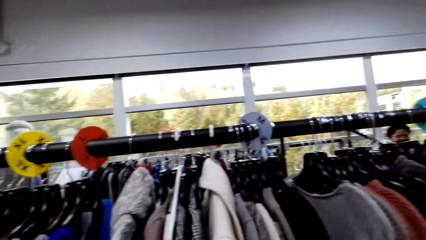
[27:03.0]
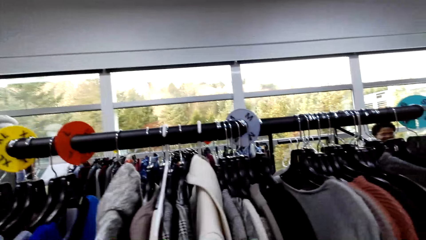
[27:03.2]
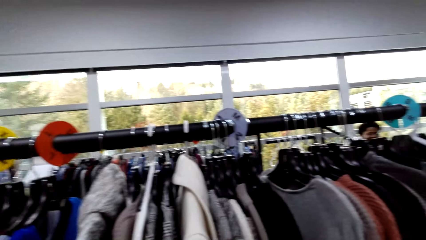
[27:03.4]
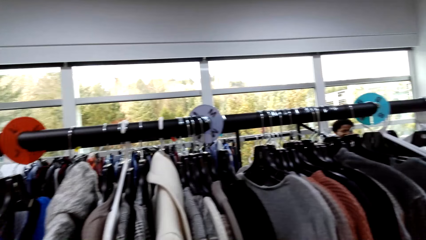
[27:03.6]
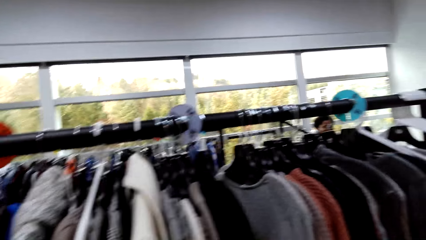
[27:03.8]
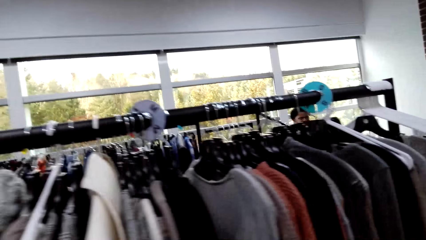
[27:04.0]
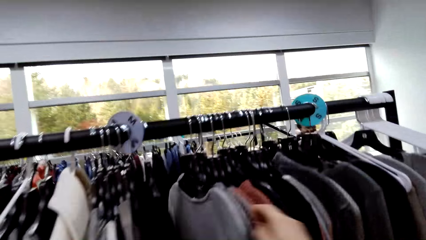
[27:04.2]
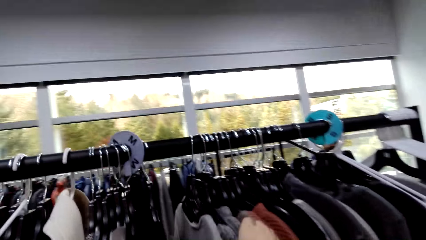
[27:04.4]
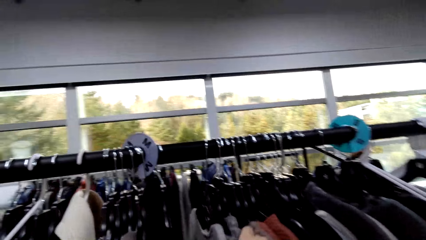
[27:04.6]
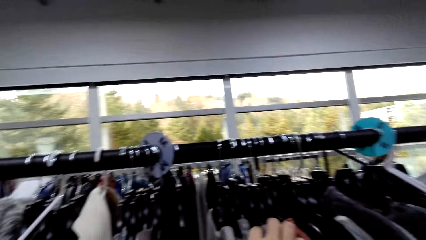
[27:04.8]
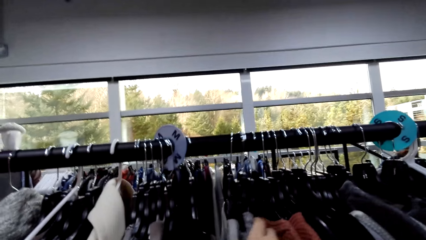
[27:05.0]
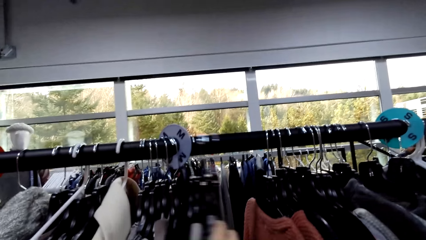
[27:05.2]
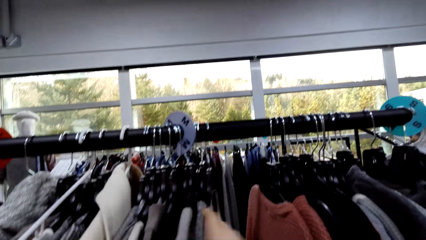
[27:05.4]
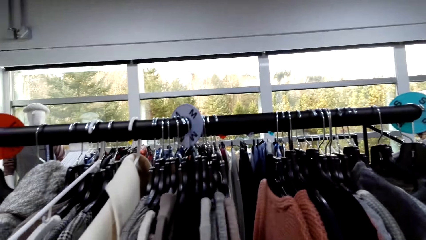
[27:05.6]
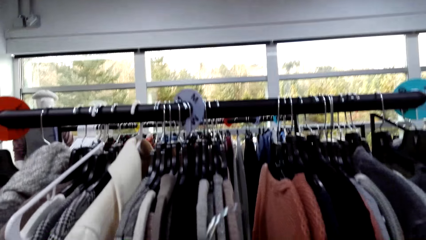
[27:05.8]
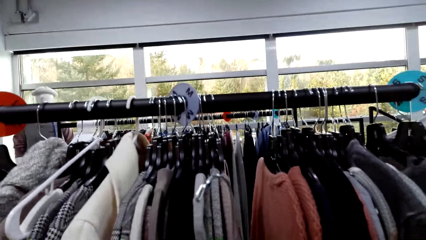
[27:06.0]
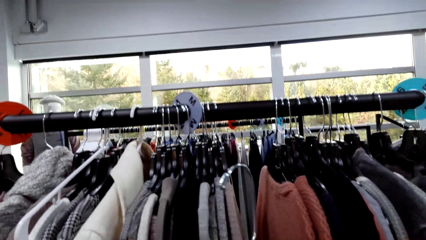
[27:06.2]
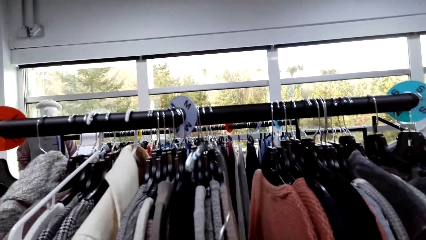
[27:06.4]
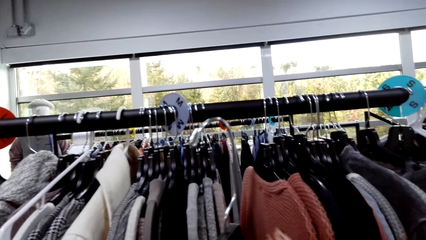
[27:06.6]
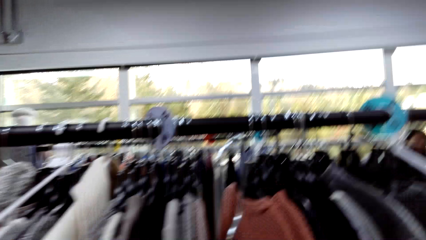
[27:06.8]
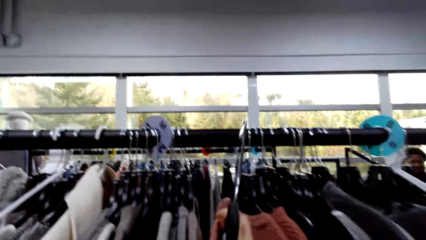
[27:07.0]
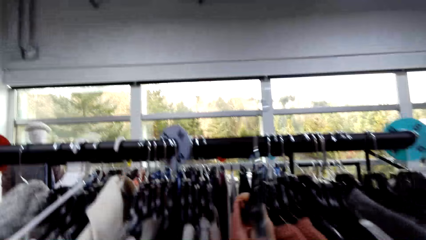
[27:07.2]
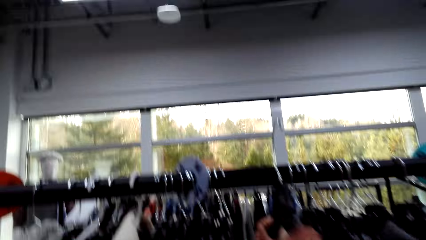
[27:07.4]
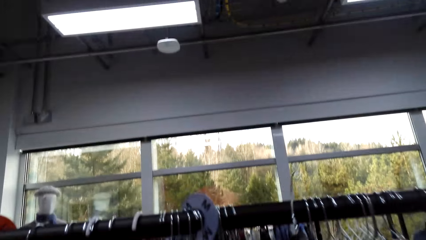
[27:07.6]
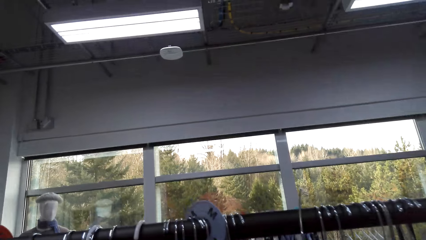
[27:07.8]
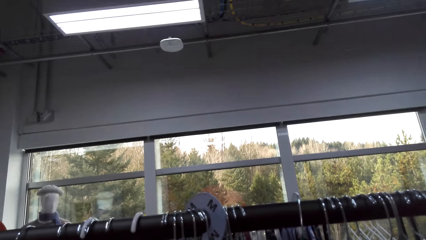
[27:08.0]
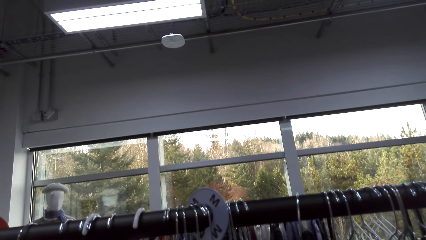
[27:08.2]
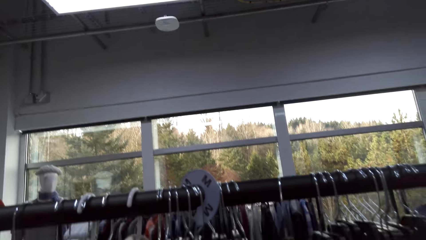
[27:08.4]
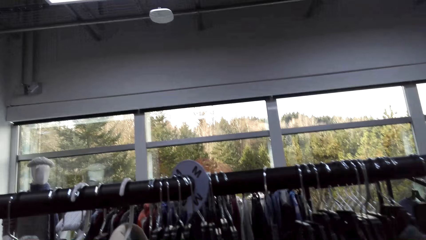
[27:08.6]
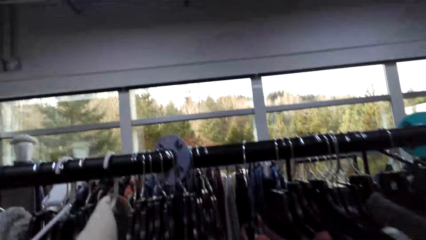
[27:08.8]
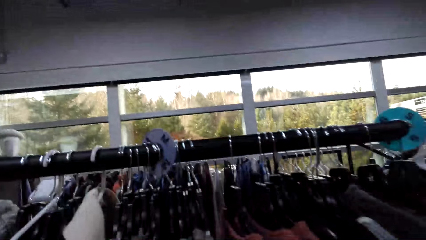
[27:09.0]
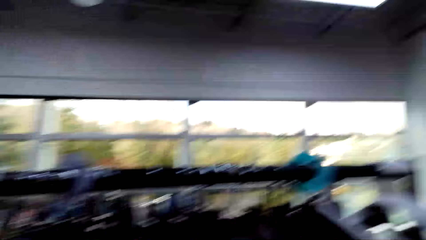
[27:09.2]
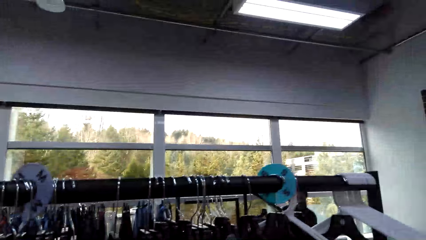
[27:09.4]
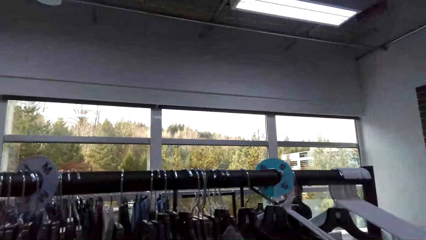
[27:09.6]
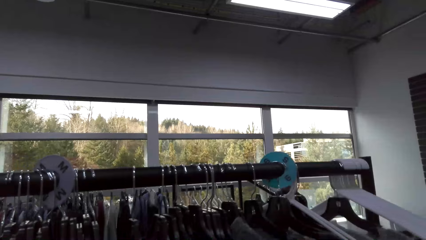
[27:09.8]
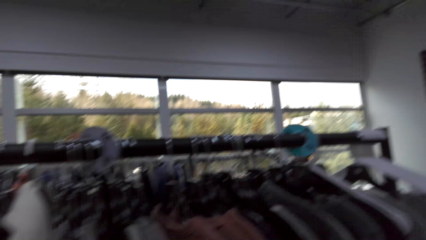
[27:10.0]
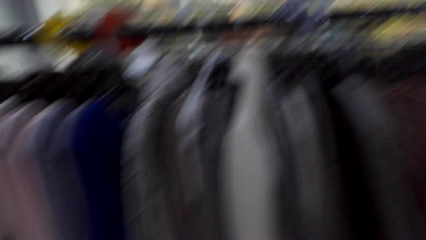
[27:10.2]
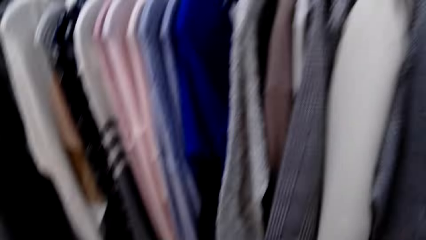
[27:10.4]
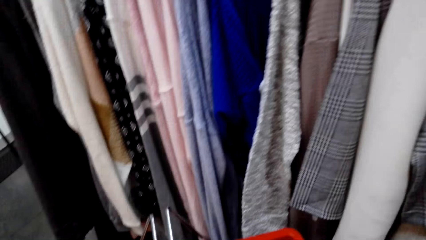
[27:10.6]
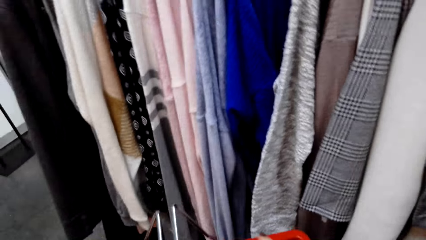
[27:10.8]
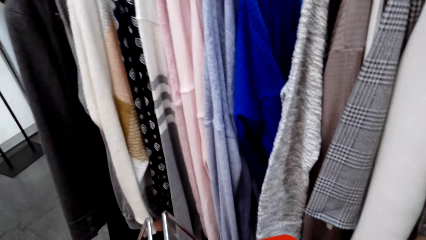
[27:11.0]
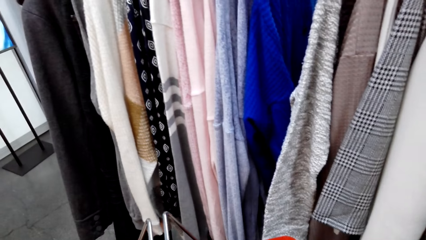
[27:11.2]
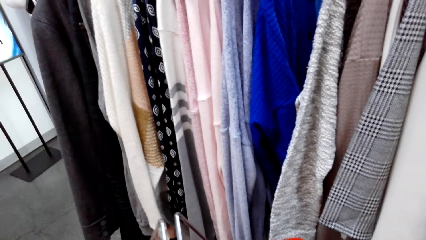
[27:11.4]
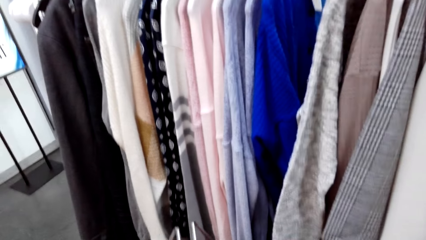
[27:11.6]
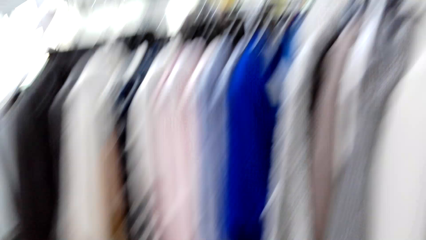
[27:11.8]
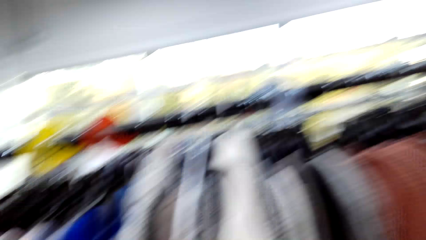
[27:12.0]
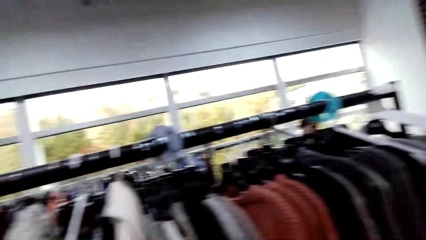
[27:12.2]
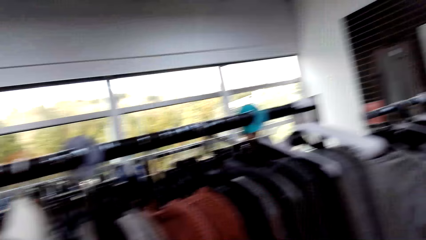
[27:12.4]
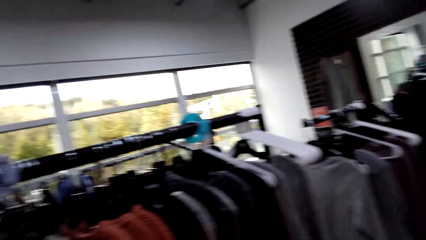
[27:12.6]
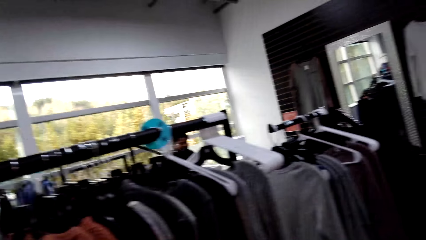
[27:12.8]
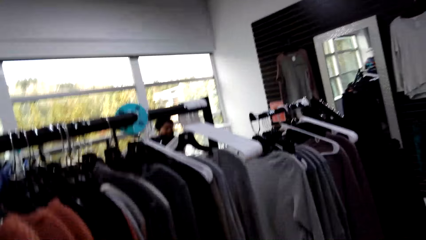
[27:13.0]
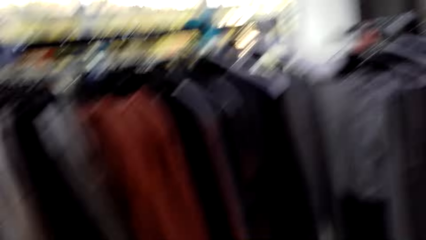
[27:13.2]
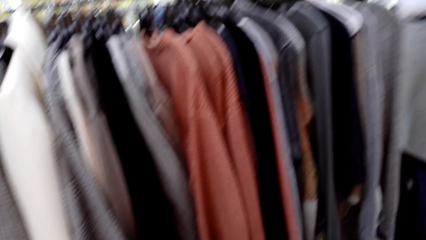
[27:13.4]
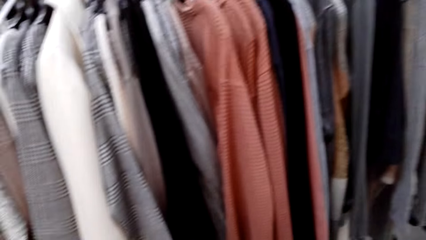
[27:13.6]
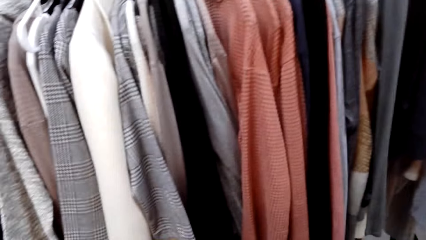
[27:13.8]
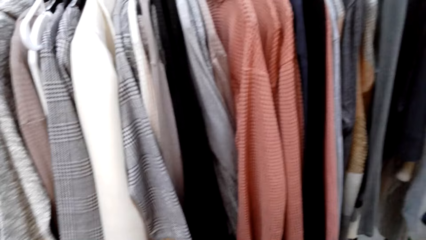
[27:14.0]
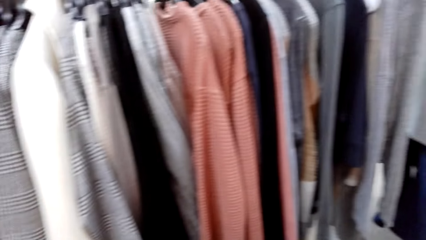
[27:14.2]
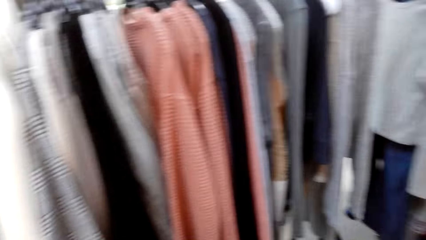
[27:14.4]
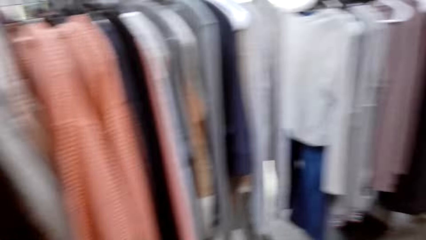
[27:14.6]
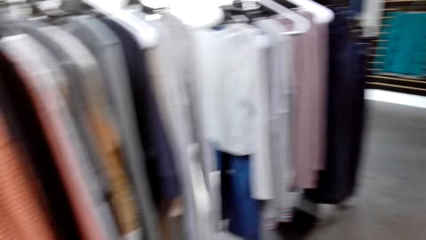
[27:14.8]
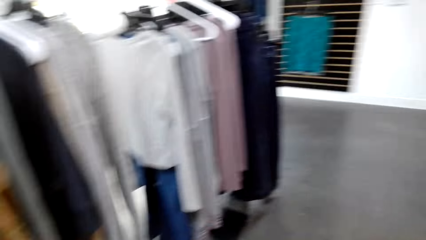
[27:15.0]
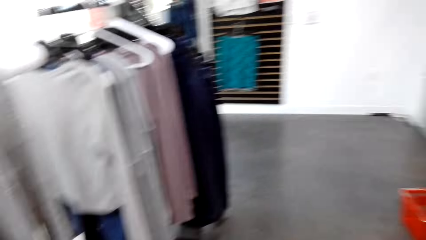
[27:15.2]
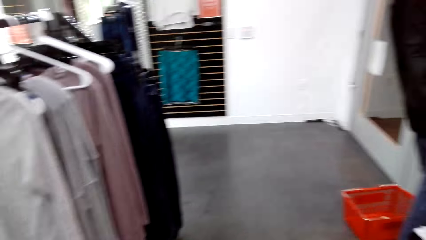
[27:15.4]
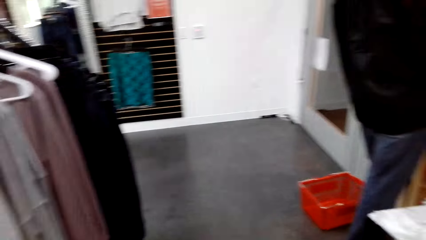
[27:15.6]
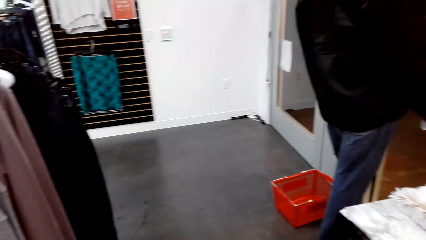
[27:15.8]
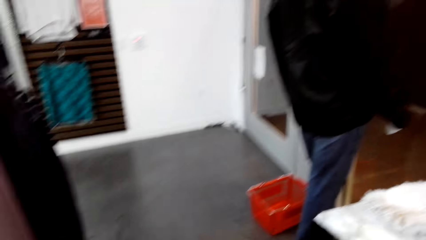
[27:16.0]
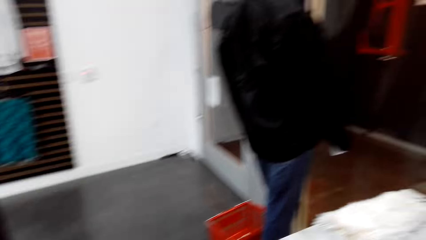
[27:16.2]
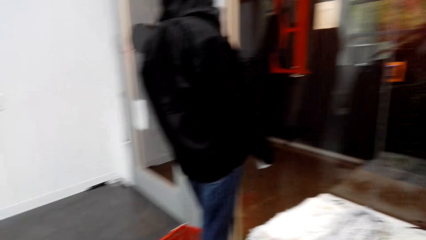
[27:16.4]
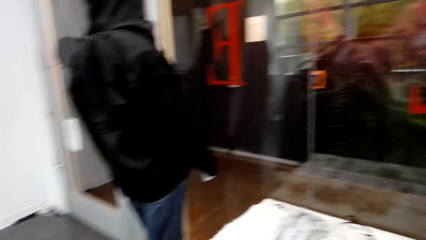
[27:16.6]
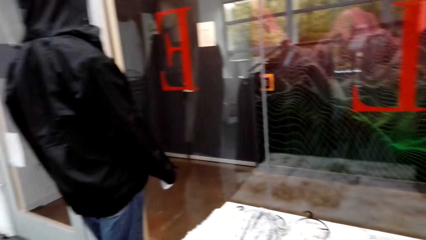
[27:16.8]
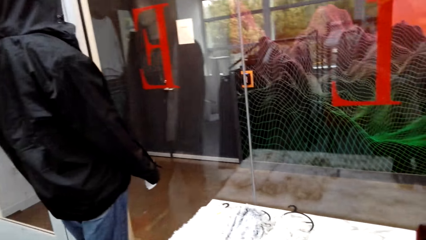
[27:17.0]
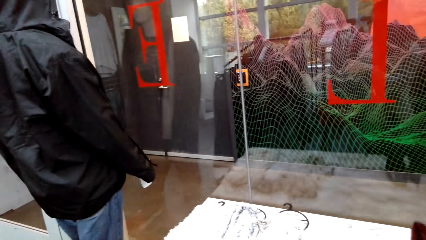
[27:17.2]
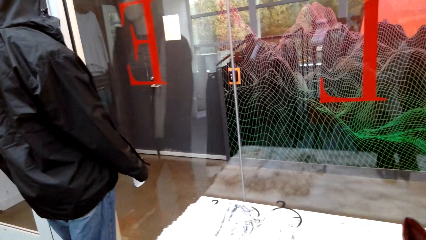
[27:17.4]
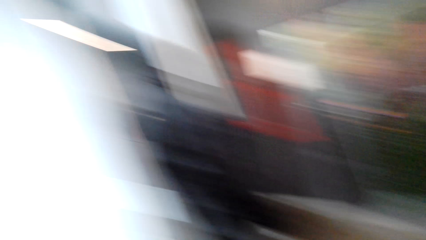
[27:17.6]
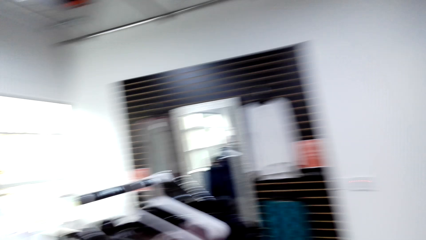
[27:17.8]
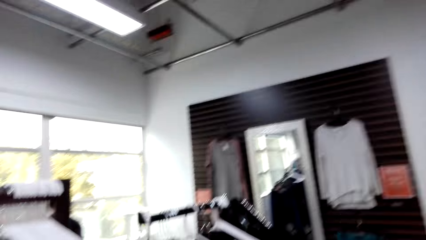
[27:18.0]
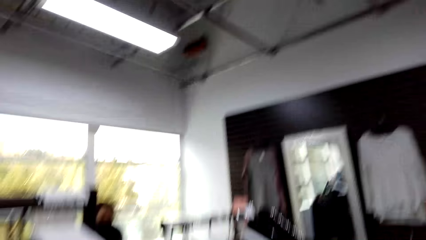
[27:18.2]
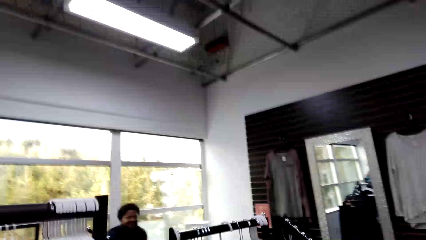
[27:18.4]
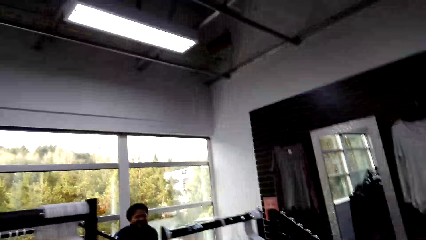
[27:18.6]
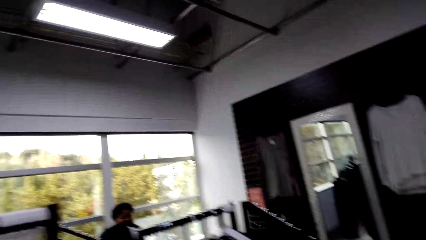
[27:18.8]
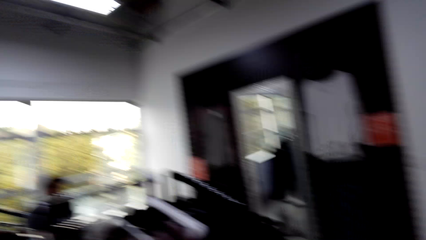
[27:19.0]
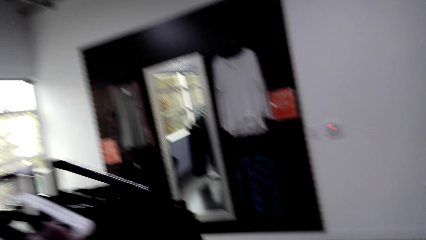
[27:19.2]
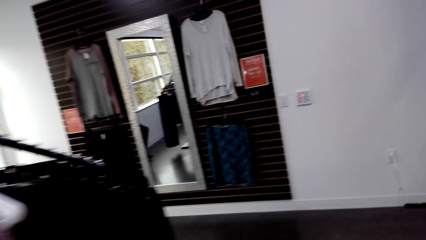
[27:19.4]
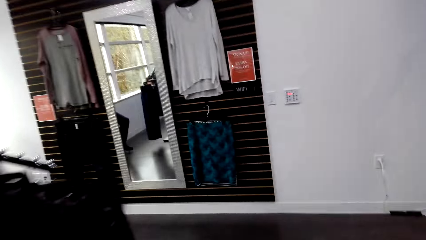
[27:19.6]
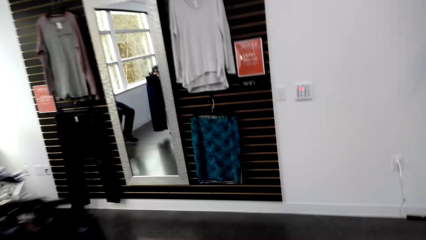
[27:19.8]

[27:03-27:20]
The camera wearer moves clothes. They hang a cloth. They look around. They look at the clothes.
